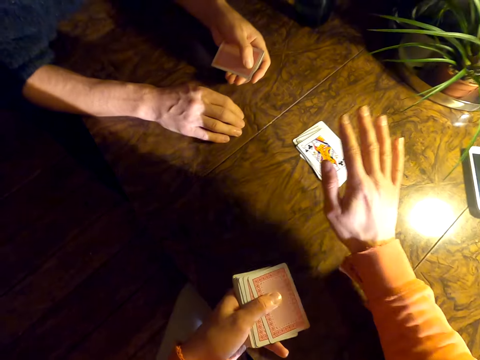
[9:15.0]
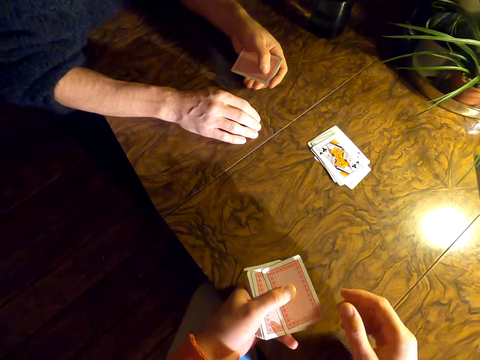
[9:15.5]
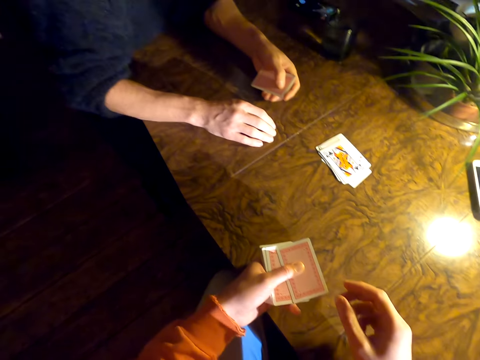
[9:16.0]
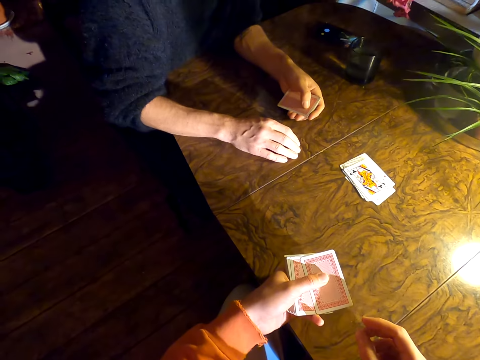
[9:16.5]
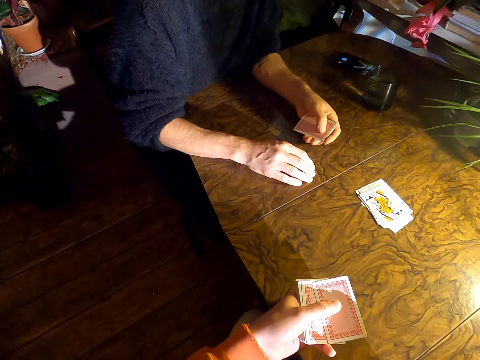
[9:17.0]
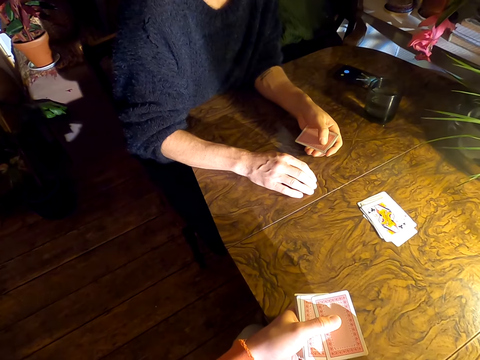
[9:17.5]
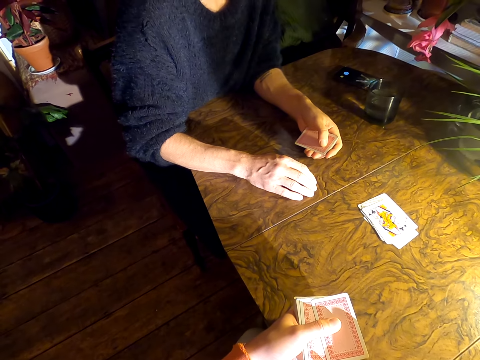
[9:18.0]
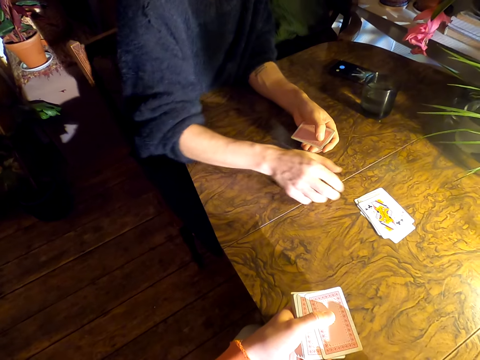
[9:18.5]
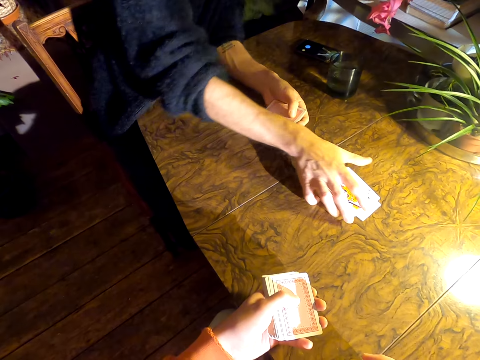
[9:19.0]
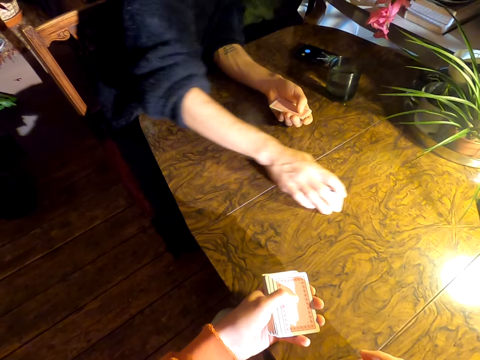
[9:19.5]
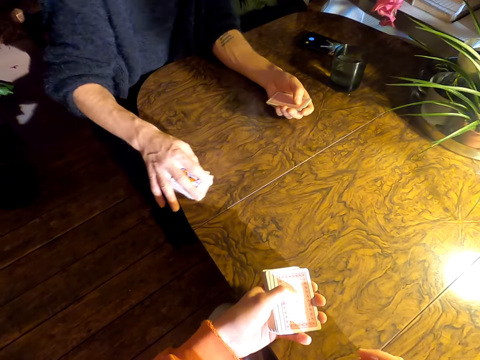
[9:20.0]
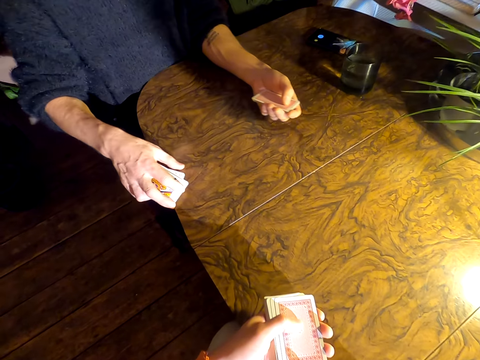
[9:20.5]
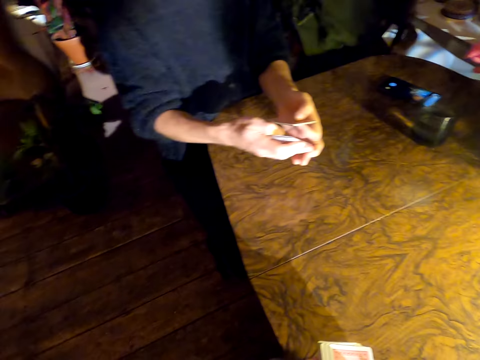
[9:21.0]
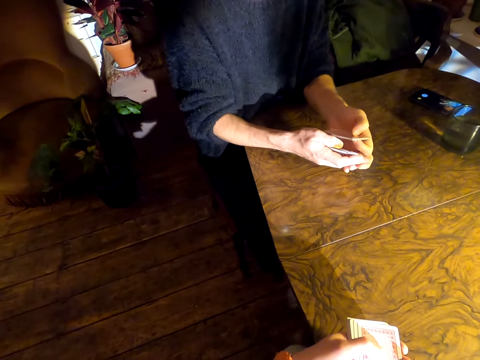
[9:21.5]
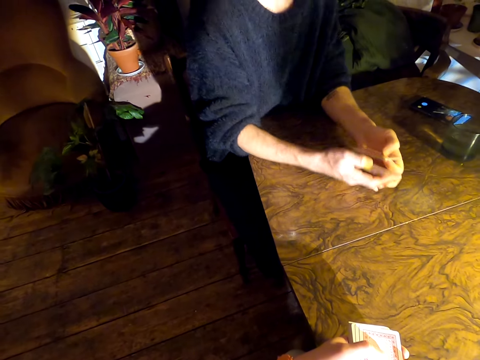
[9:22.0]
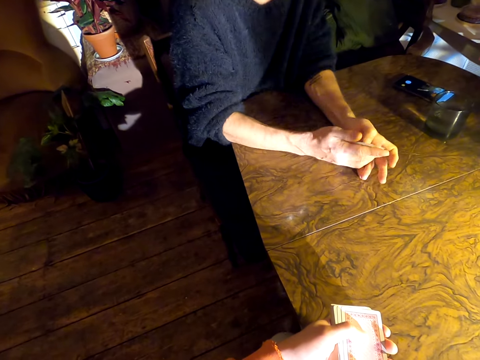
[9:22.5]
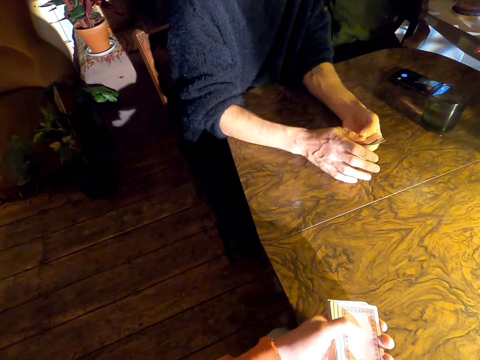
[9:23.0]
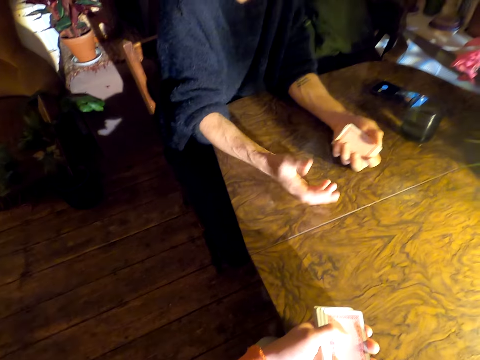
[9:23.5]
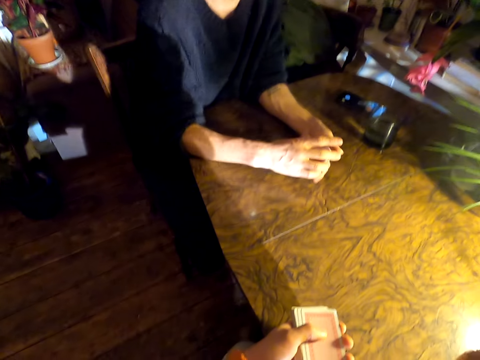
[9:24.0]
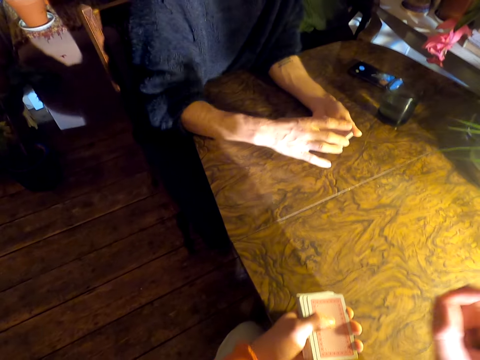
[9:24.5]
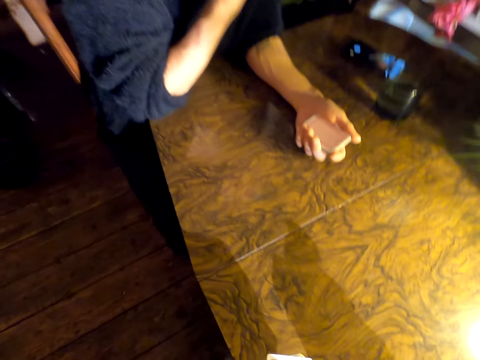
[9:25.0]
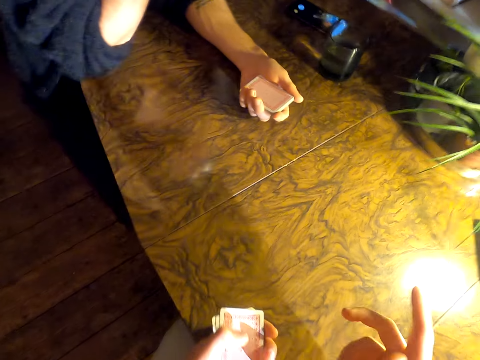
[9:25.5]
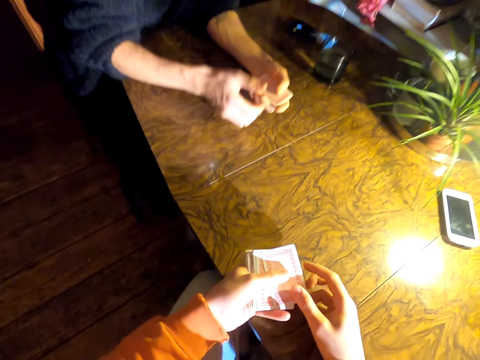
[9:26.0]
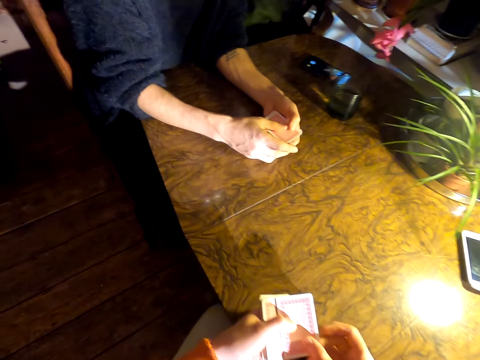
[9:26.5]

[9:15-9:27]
The camera wearer looks around the table. A man picks up the cards. The camera wearer converses with the man. They converse with the man again. The man holds the cards with his left hand.

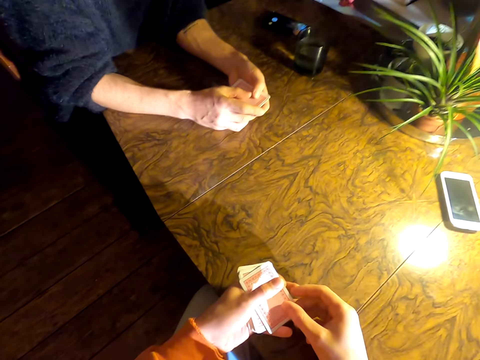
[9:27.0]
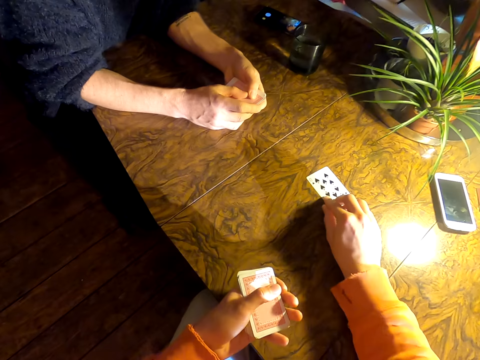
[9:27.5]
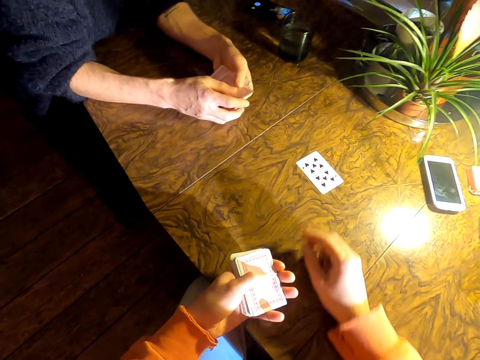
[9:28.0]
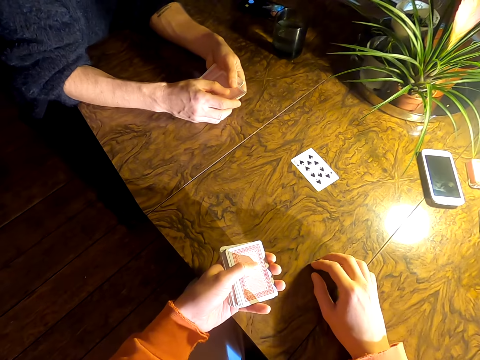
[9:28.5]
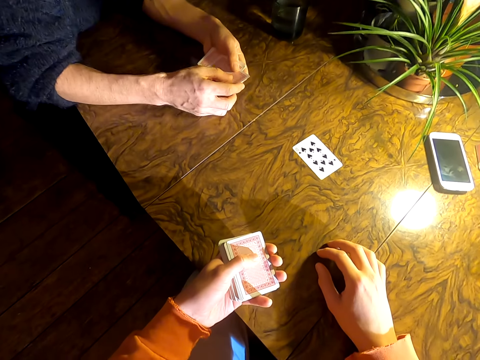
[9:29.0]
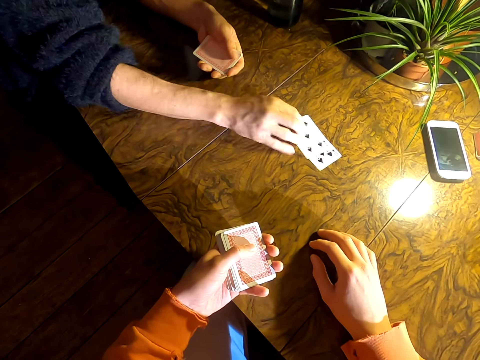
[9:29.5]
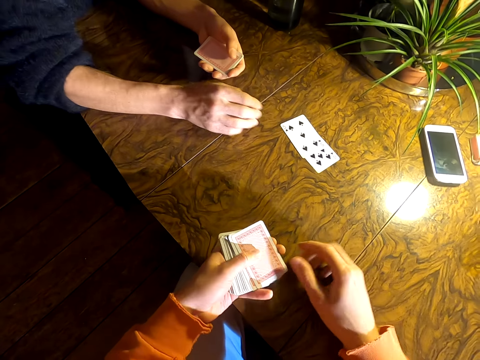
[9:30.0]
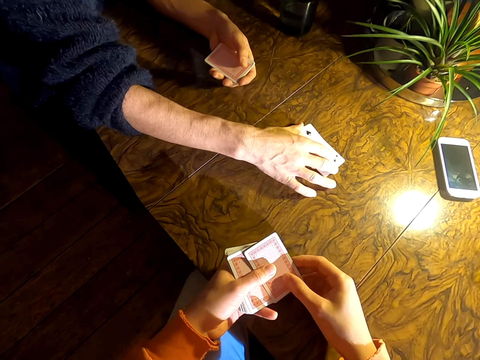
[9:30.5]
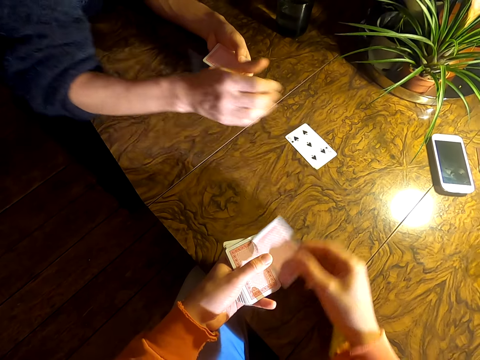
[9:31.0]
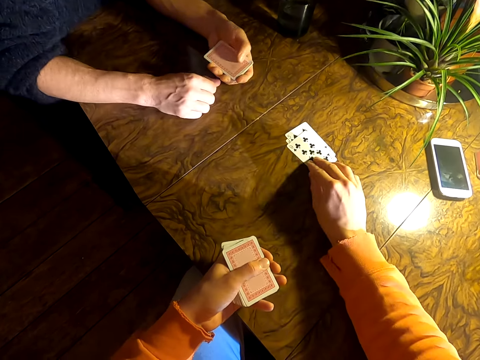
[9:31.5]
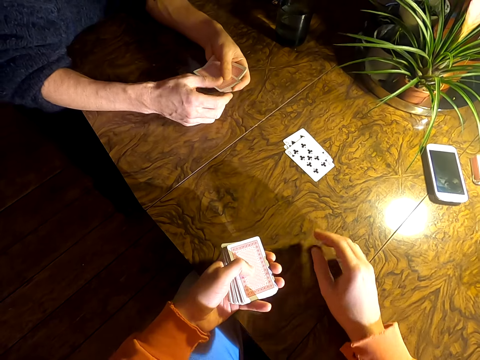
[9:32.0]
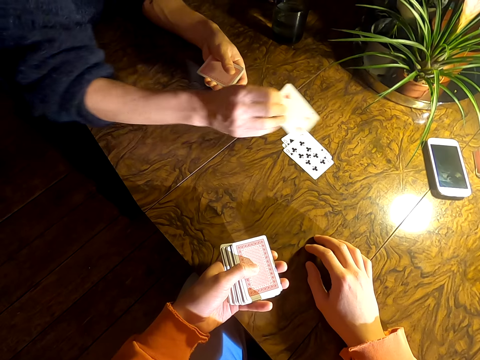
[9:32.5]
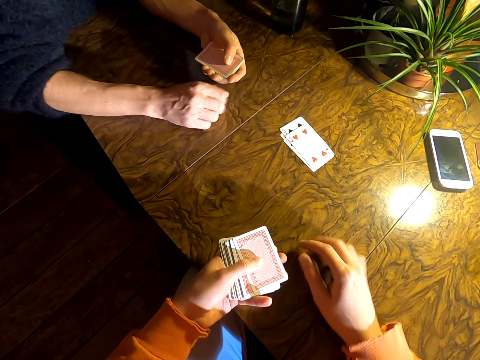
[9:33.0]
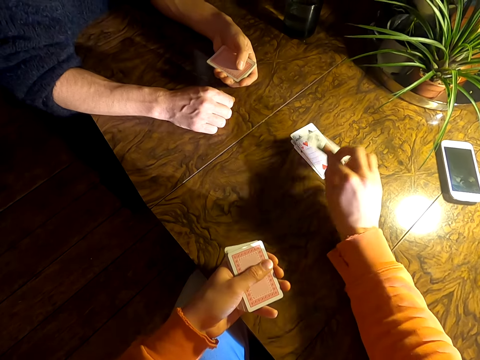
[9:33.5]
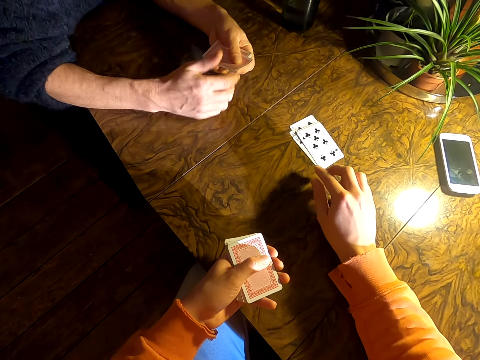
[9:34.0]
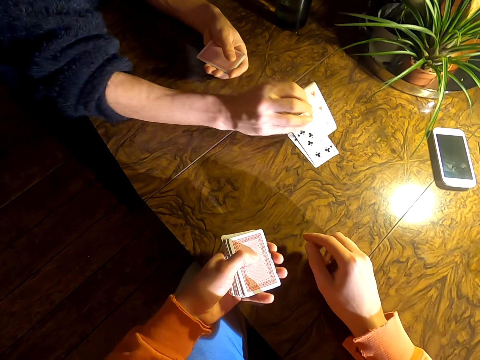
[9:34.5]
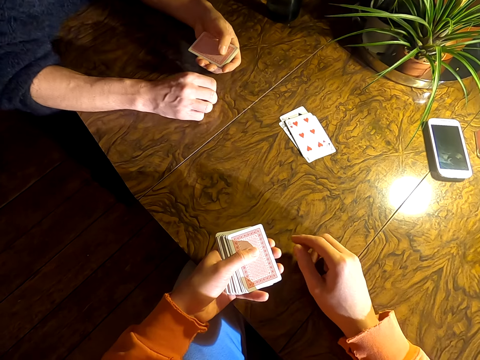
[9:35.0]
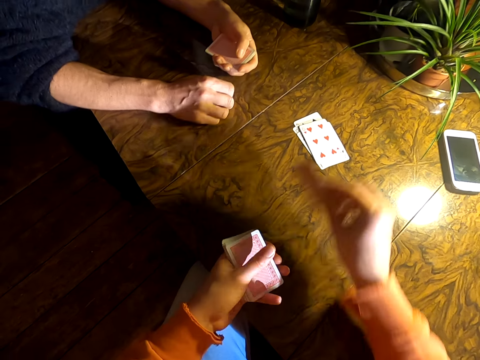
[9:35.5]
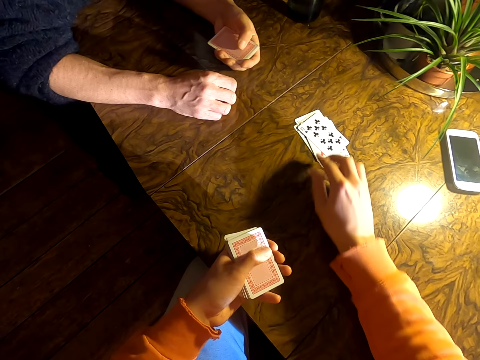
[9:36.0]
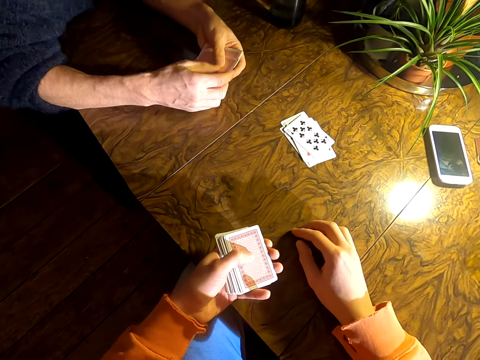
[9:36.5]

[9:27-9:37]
The camera wearer plays cards with a man. The man arranges the cards. The camera wearer plays cards with the man.

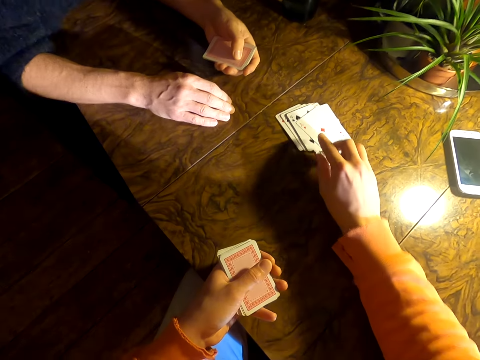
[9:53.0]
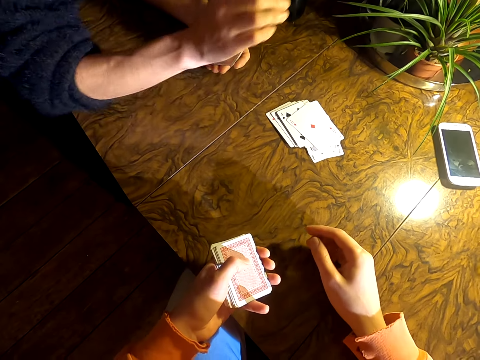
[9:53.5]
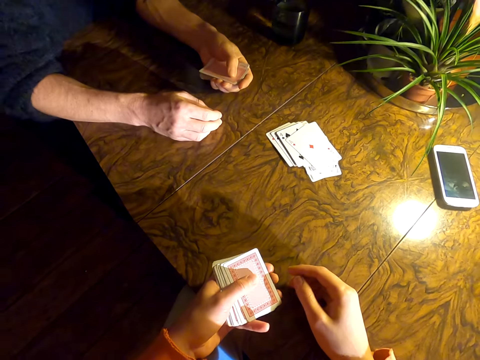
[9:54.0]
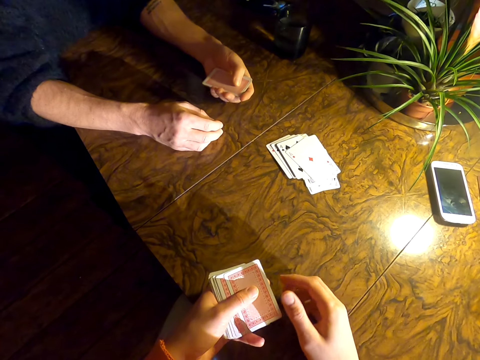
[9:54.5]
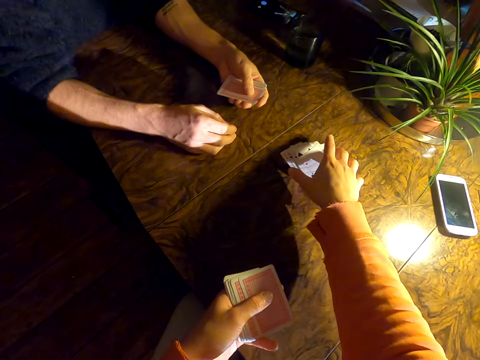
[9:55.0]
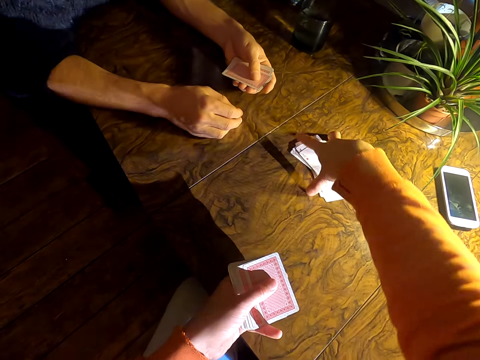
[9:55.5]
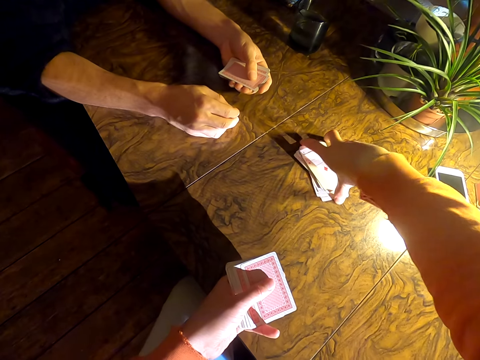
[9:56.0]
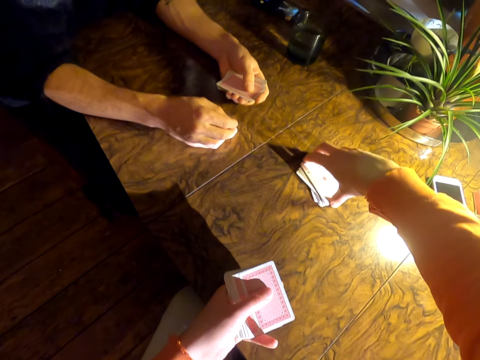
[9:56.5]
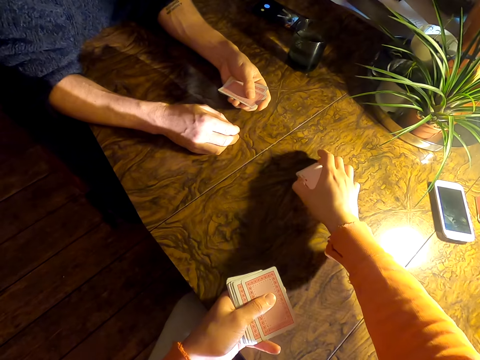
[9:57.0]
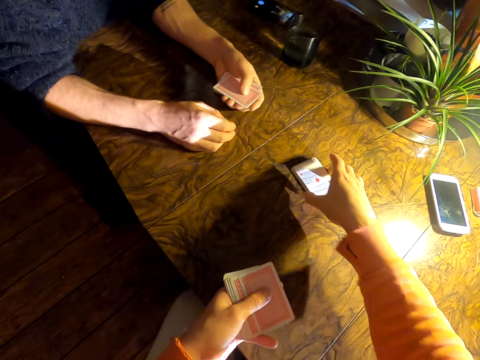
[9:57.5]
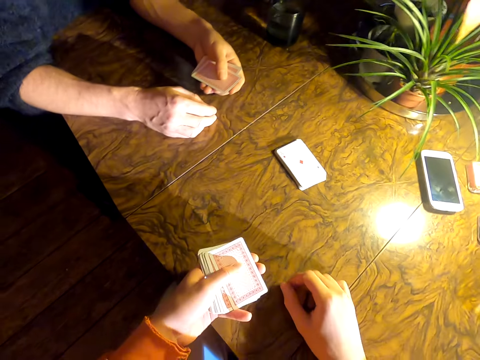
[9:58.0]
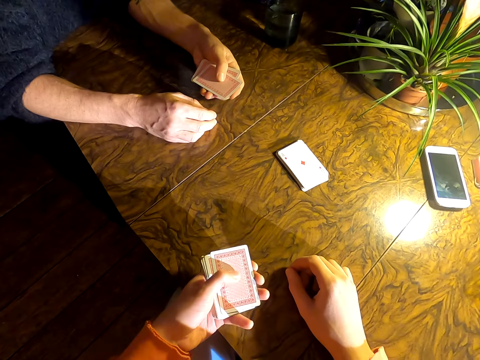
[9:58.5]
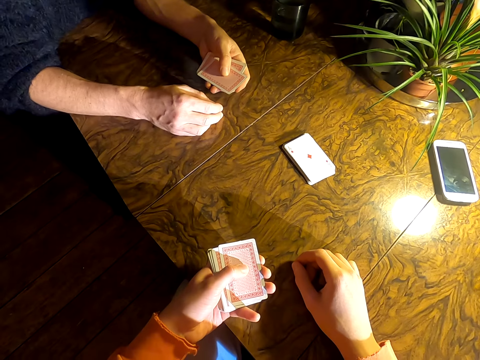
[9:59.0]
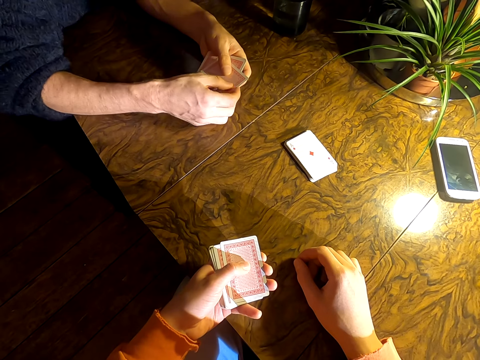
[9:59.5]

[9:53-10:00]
The camera wearer converses with a man. They align the cards on the table. They look around the table.
